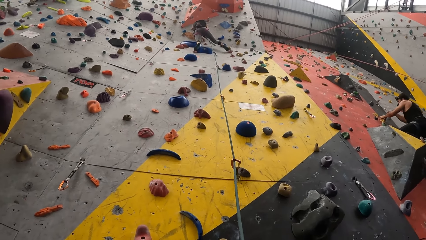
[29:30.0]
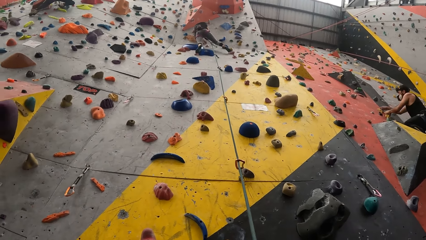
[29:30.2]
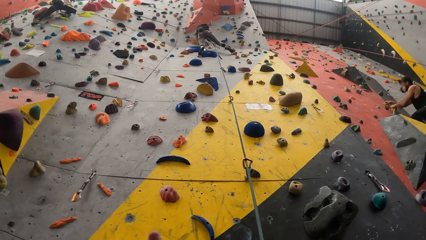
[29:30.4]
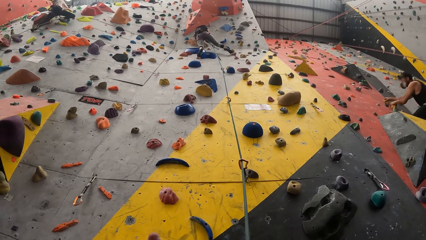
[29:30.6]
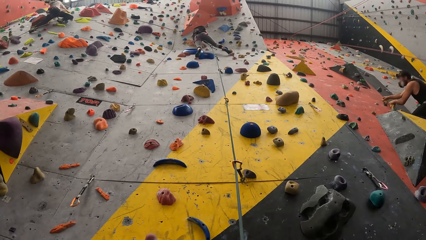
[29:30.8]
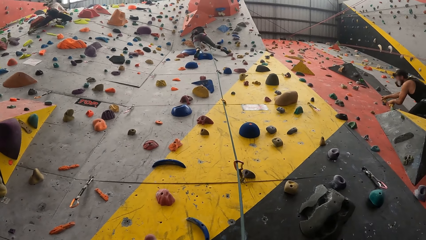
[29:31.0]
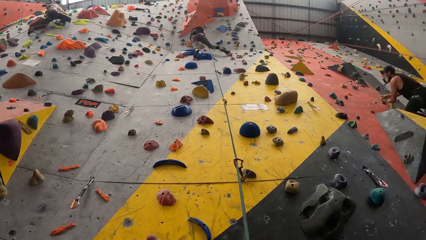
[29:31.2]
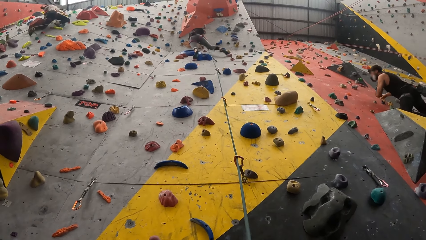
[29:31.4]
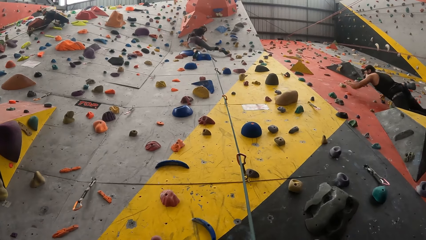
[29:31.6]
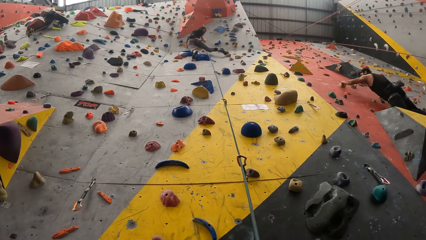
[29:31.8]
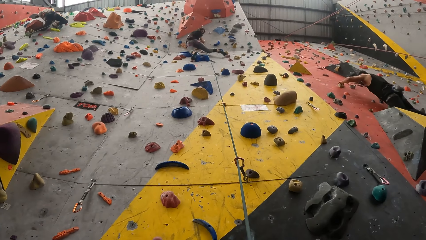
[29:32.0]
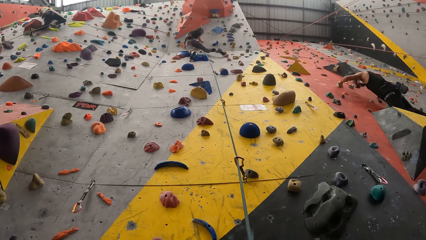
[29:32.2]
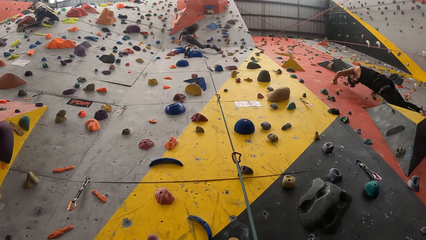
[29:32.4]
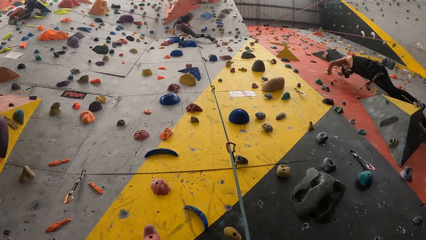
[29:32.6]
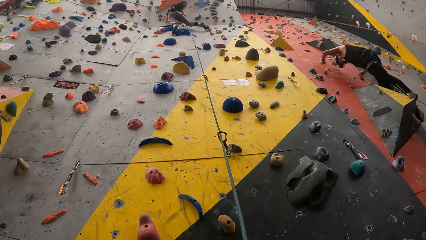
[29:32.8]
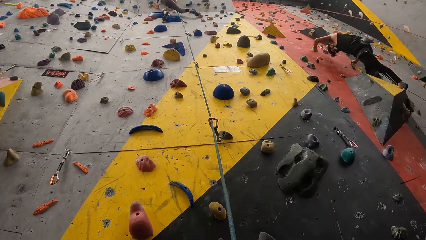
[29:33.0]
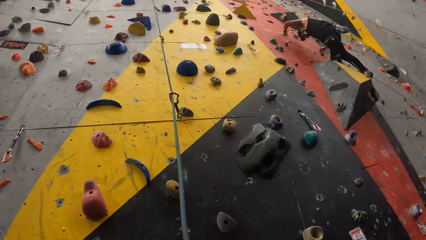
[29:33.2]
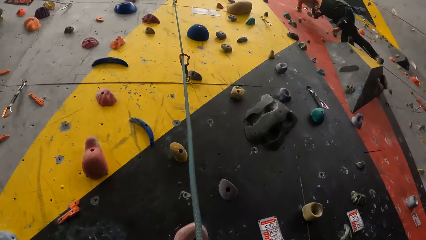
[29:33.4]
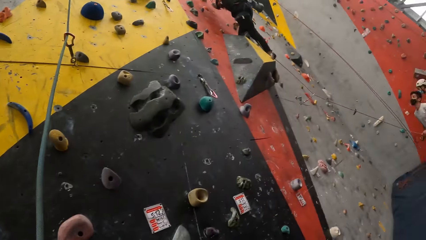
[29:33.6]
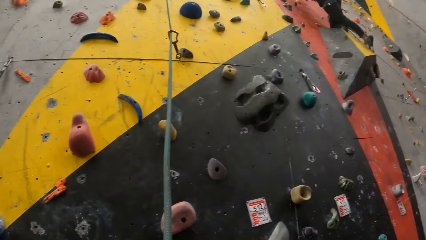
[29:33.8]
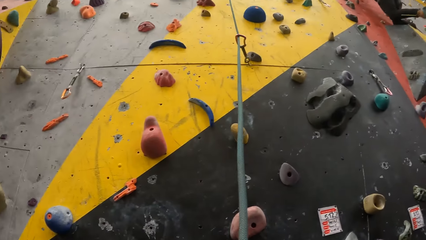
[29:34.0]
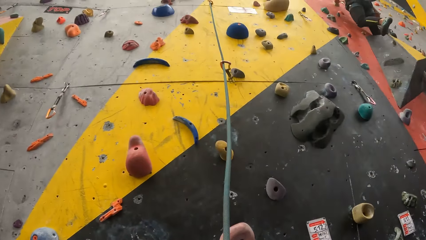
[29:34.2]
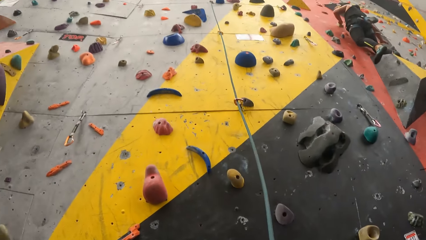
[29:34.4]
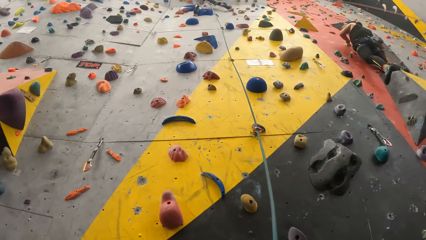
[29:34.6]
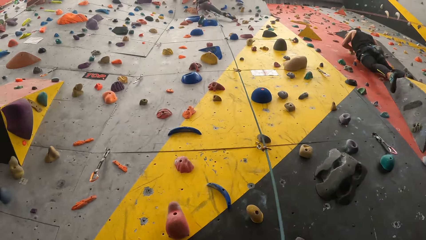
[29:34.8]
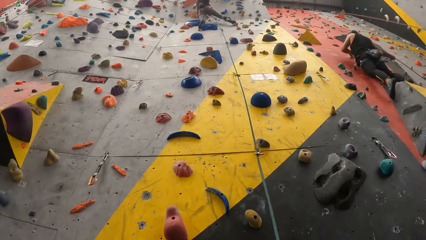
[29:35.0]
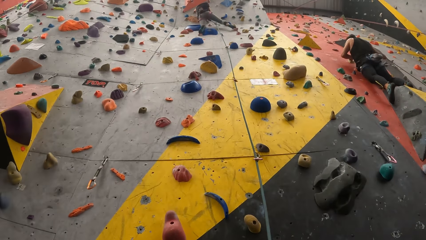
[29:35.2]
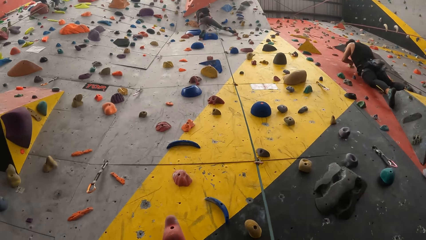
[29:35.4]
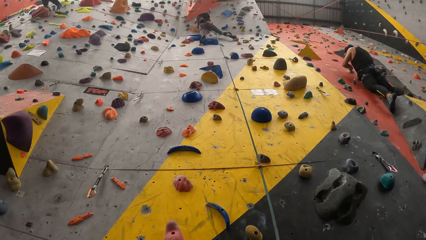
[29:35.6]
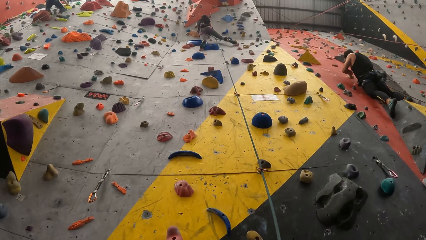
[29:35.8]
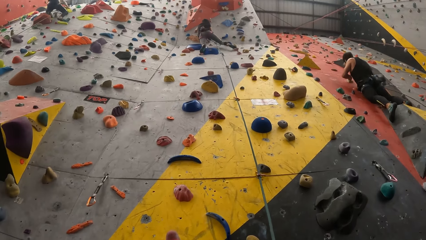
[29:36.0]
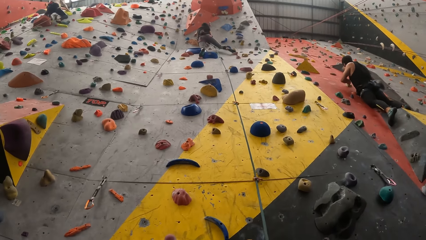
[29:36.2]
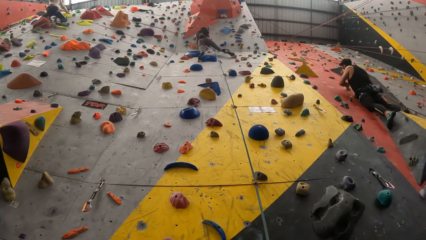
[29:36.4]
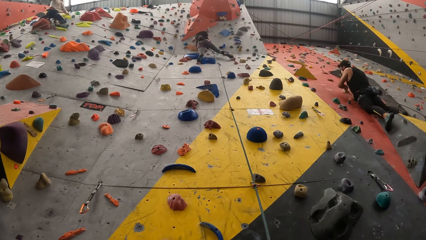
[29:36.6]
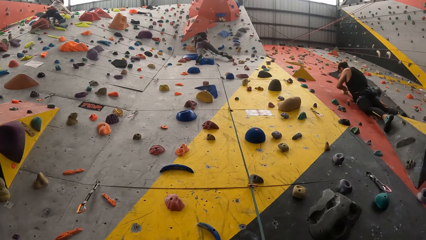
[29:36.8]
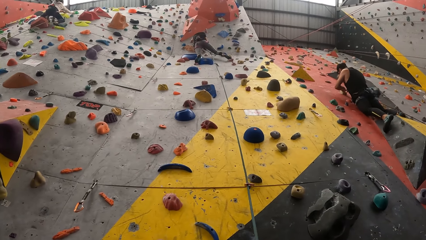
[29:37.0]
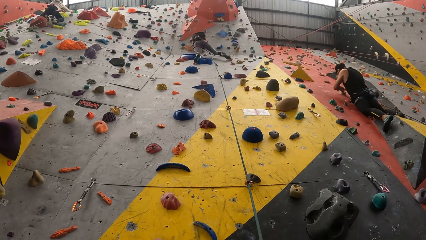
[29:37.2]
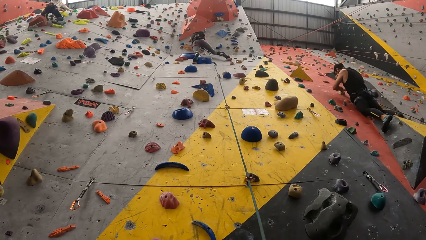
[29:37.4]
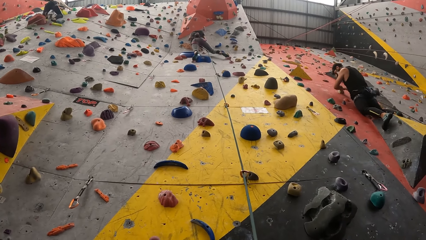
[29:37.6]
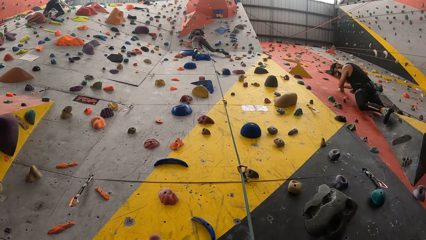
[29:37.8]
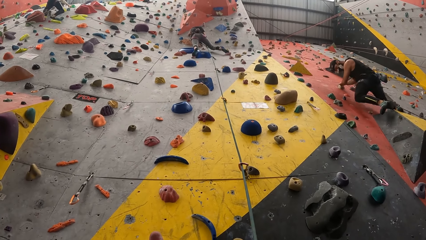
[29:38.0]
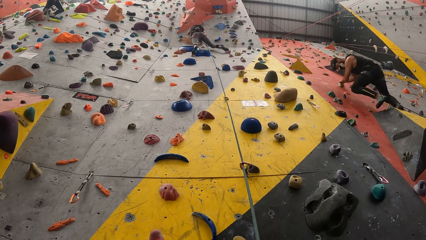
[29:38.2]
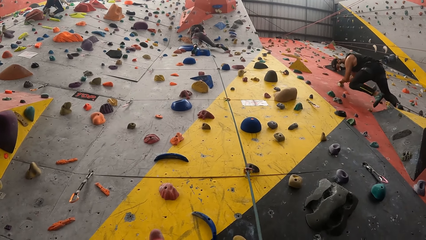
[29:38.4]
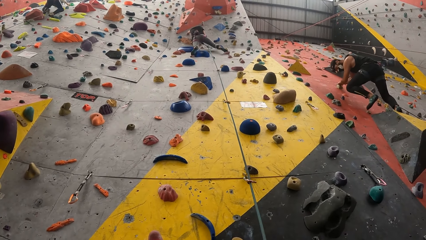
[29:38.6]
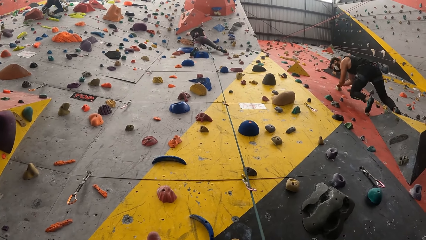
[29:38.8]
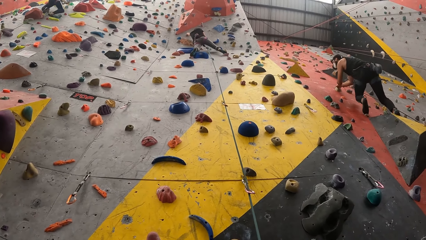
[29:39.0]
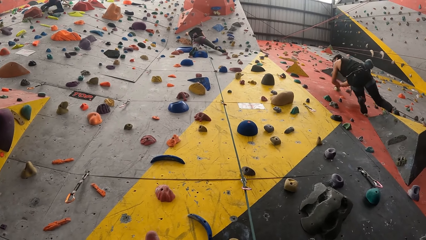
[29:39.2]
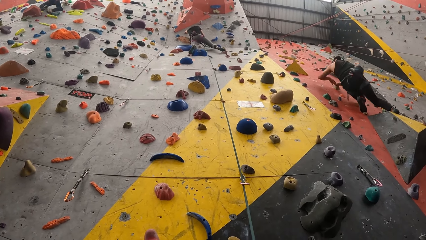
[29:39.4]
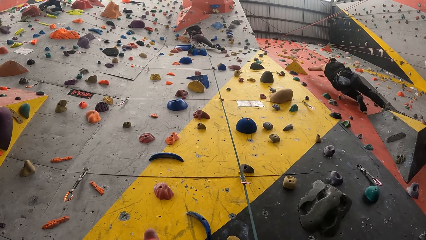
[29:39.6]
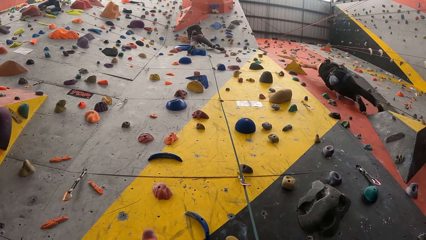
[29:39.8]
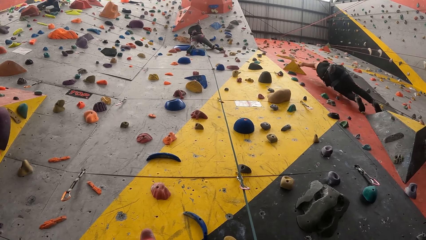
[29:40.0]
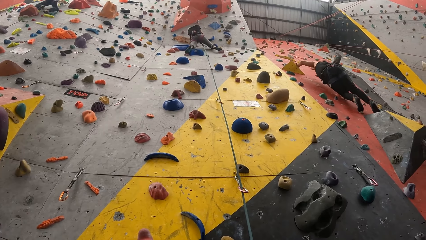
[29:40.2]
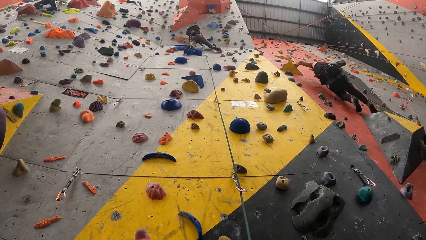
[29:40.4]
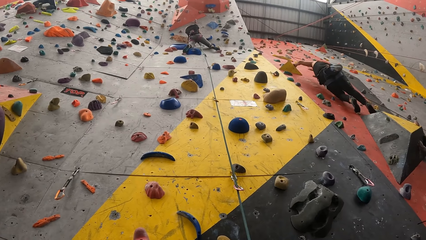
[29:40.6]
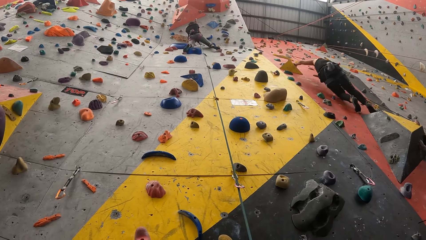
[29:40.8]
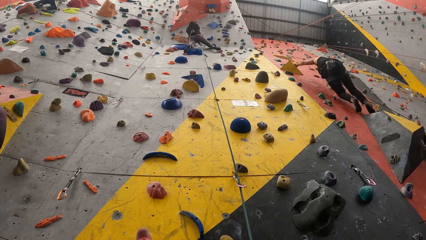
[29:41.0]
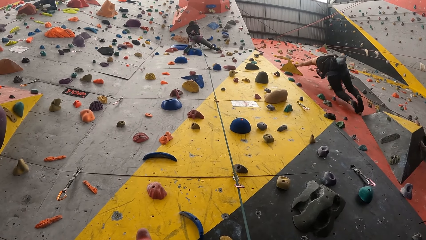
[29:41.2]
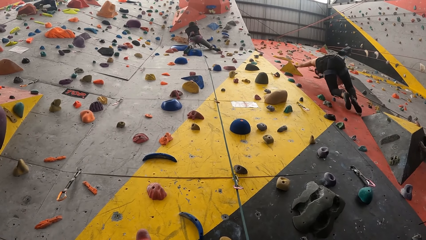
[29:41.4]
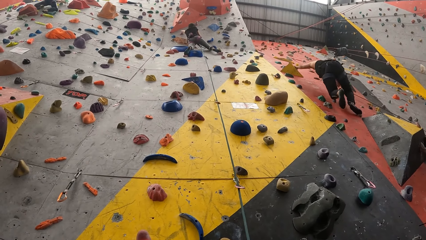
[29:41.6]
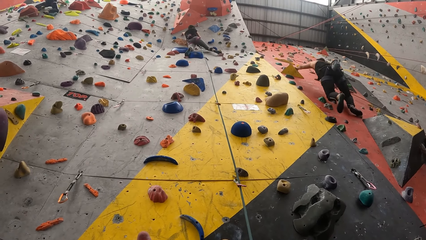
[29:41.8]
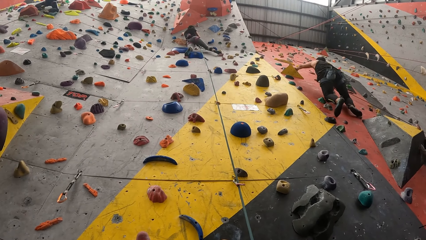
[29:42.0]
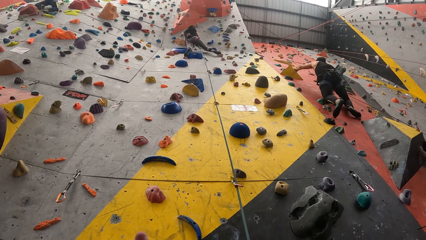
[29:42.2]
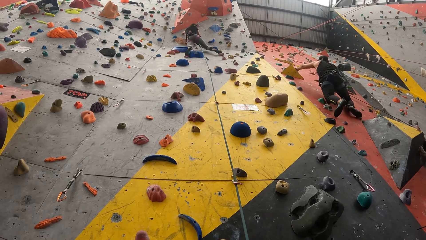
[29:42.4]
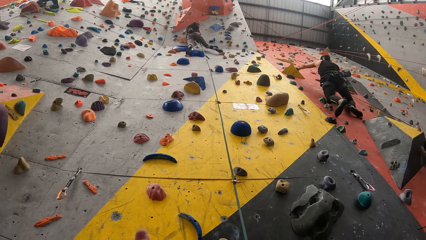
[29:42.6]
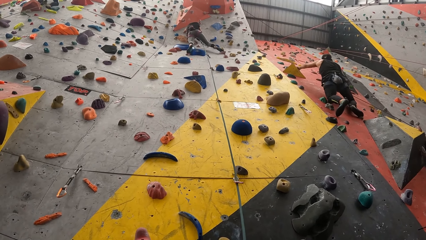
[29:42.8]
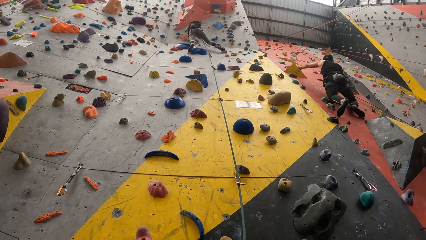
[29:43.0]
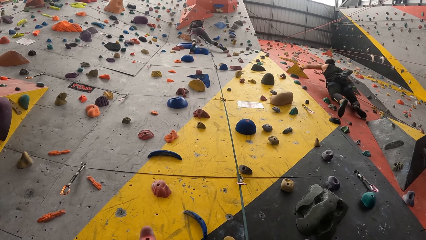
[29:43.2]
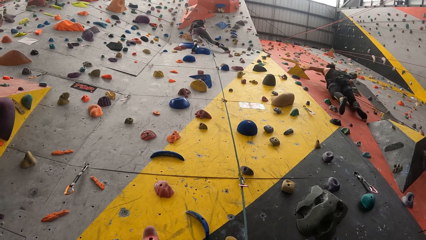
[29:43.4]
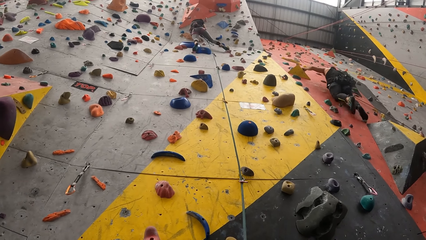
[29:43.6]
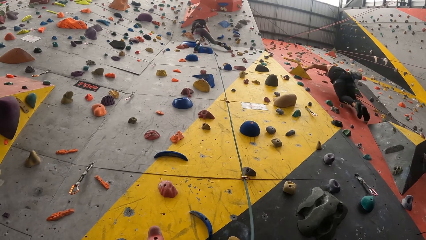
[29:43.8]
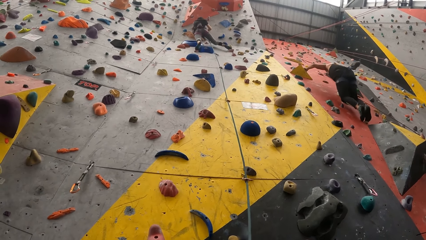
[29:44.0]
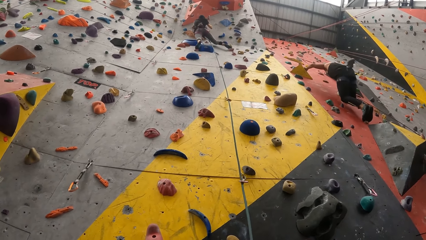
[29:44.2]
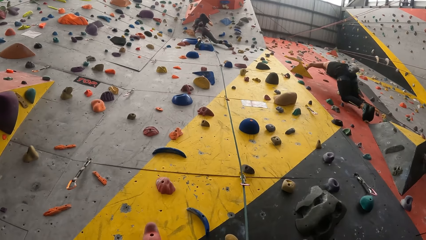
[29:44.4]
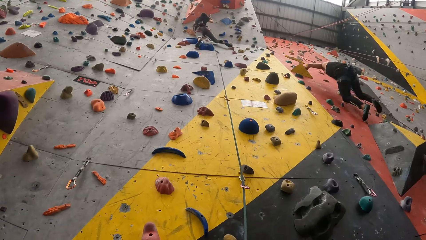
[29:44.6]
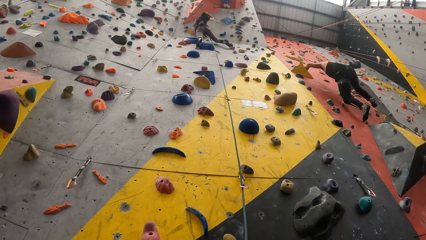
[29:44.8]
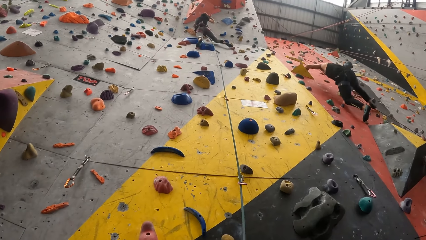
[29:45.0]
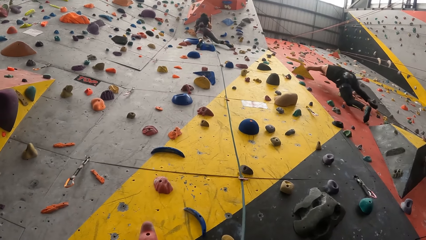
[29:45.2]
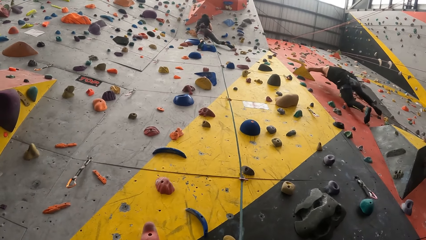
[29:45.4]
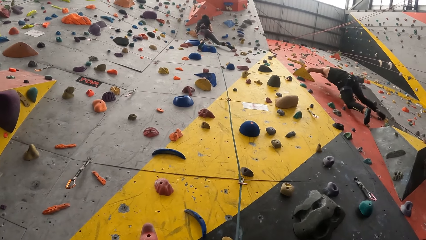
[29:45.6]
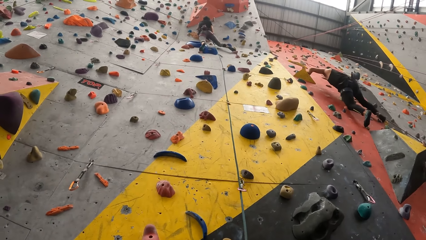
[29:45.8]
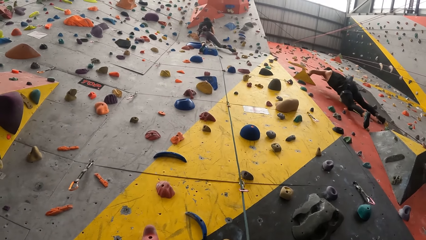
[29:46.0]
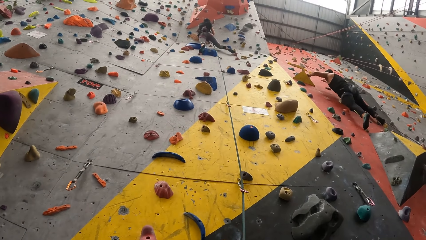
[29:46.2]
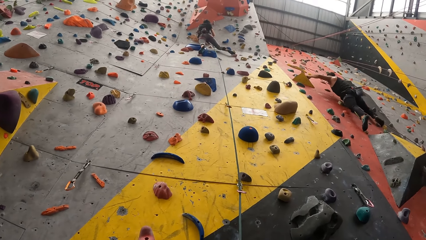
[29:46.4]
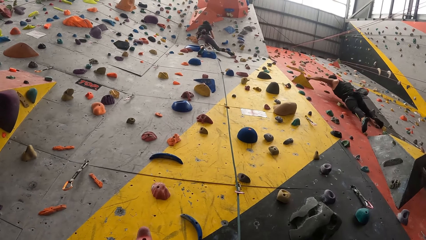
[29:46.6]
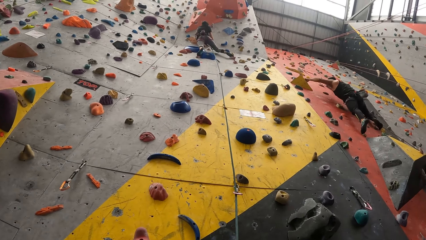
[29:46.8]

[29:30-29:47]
A woman converses with the camera wearer. The camera wearer looks right. They look up the bouldering wall.
